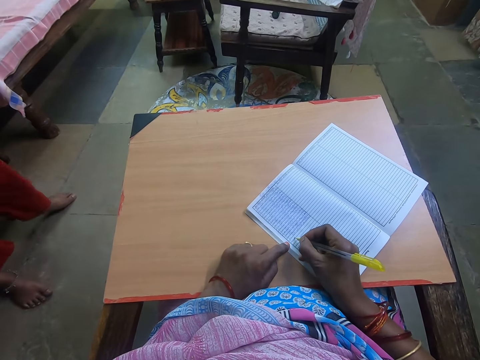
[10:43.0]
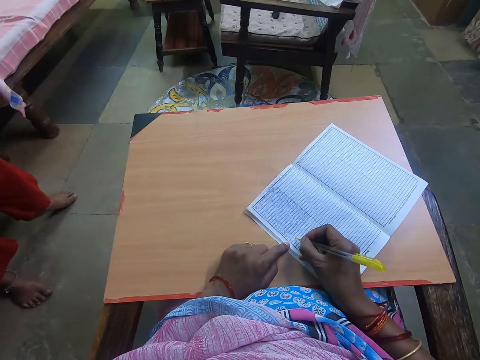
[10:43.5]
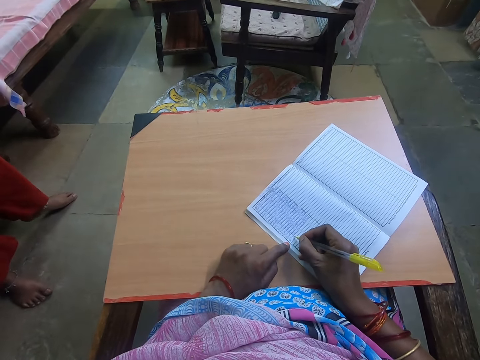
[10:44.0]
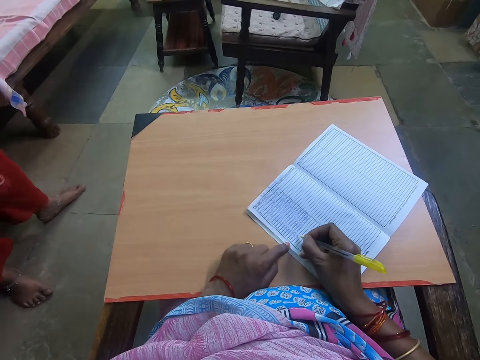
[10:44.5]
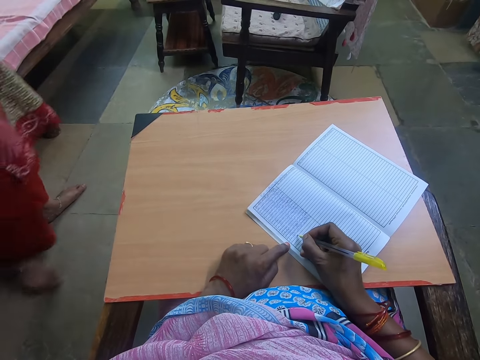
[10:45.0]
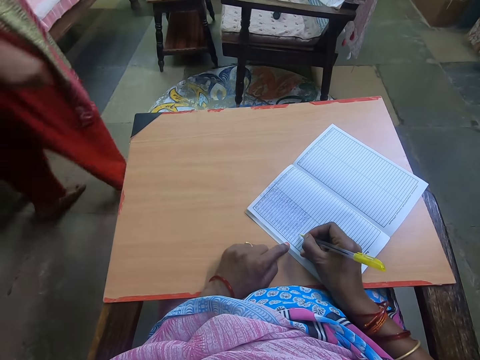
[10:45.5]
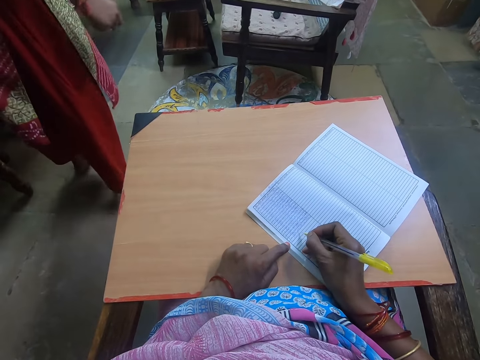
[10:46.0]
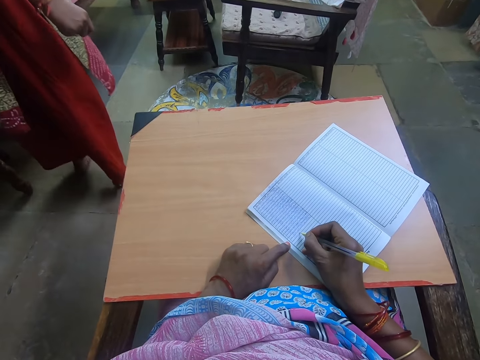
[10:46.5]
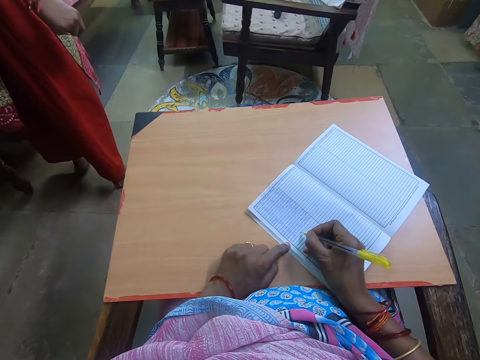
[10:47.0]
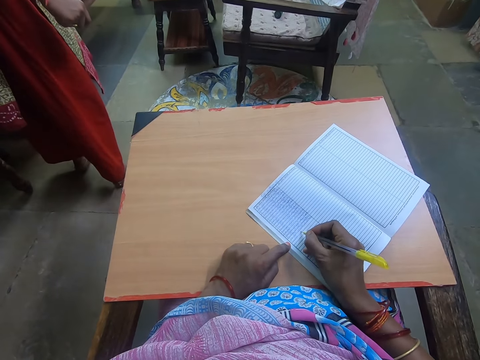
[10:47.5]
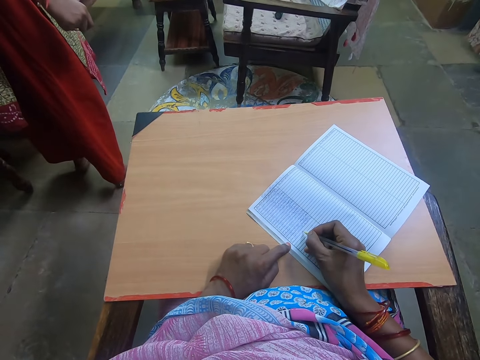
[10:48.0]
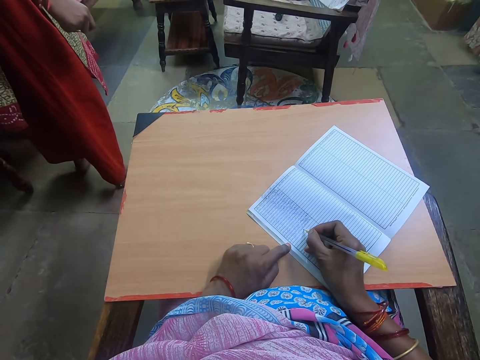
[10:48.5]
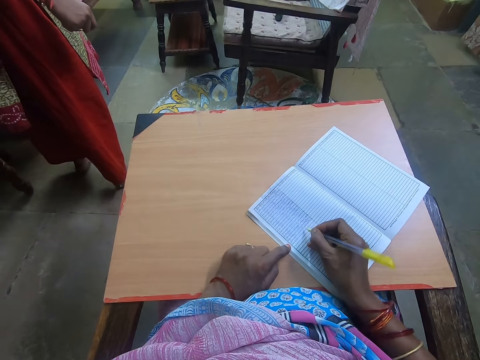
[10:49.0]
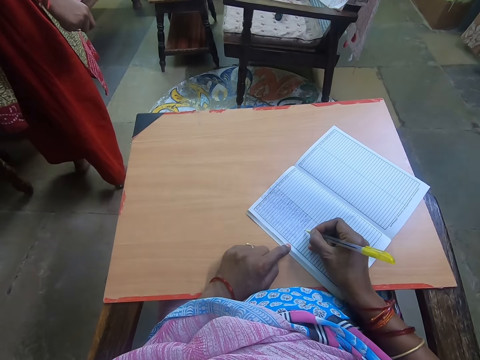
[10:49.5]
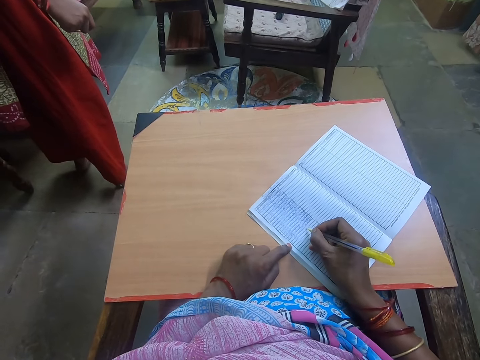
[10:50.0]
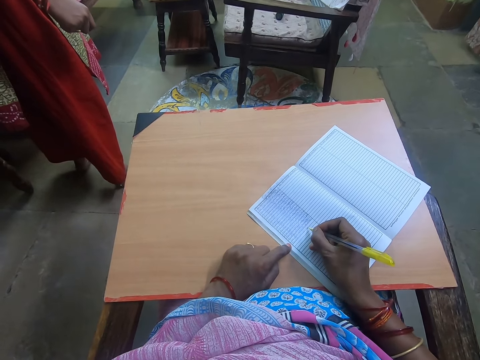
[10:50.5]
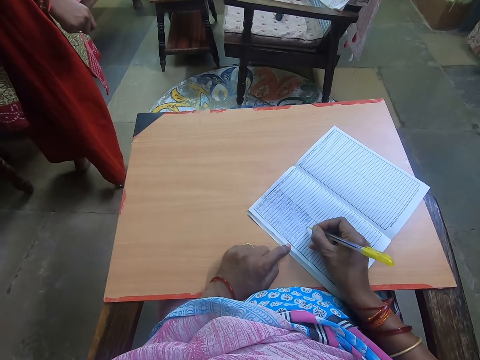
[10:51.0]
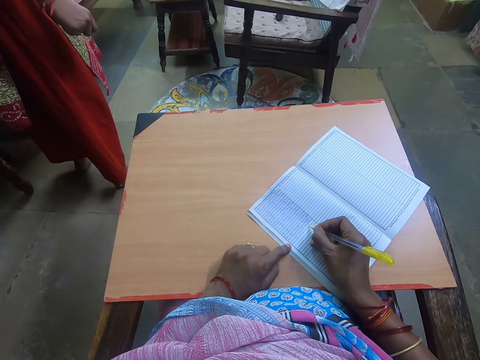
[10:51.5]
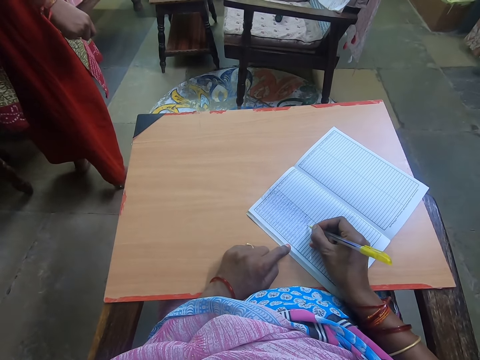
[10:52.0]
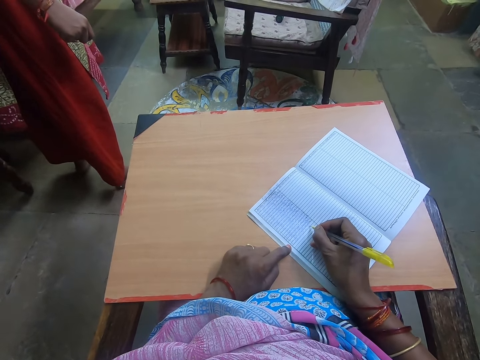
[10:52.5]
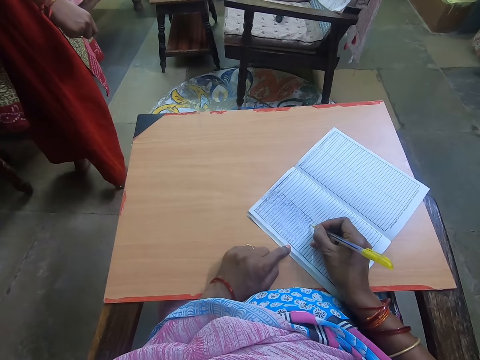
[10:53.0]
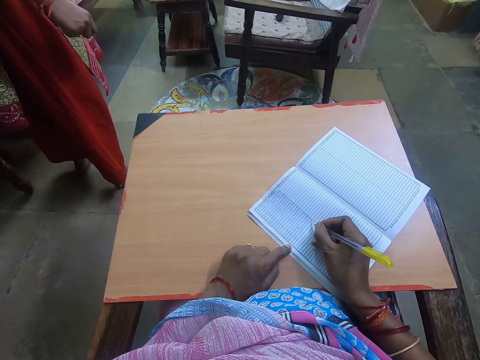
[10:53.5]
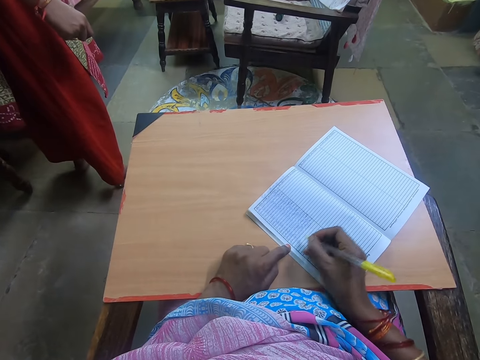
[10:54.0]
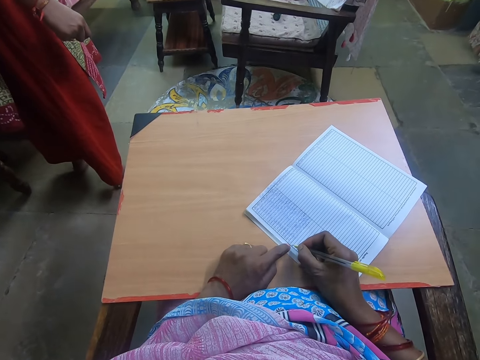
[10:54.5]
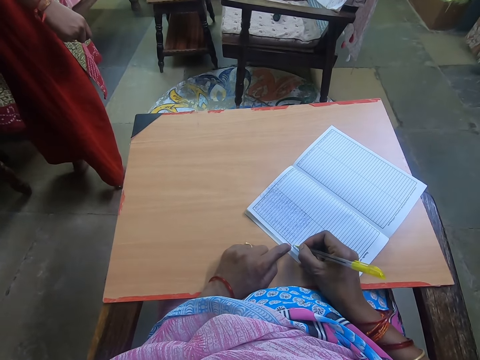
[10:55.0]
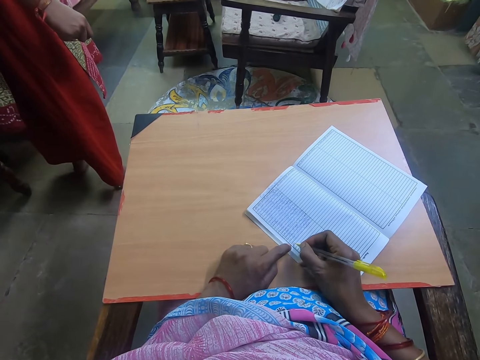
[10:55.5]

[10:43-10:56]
A woman turns around. The camera wearer writes on a book. The woman stands close to the camera wearer. The camera wearer writes on the book.

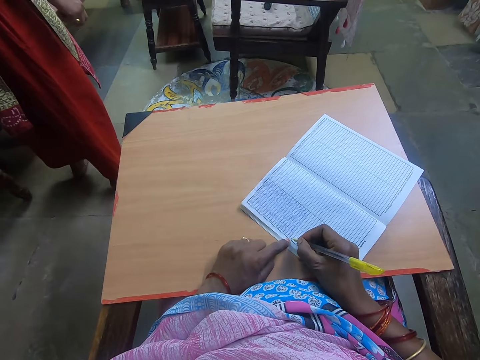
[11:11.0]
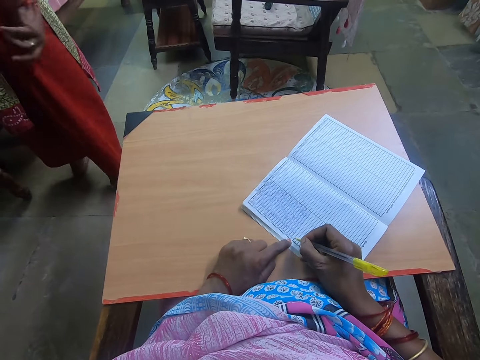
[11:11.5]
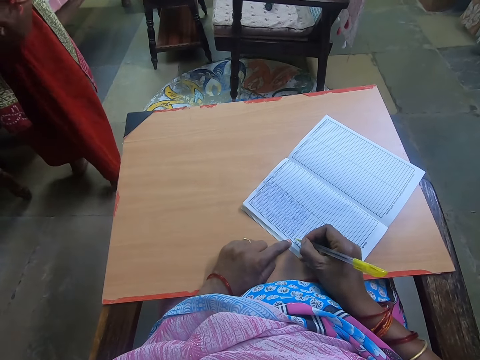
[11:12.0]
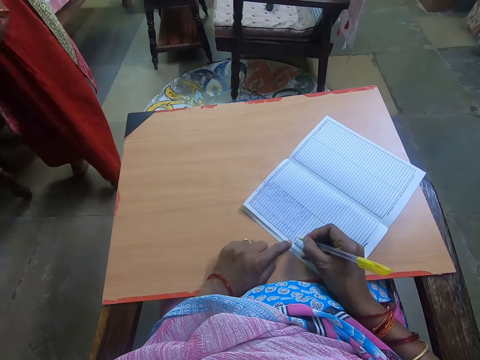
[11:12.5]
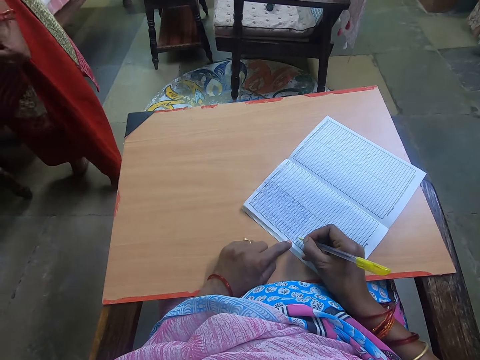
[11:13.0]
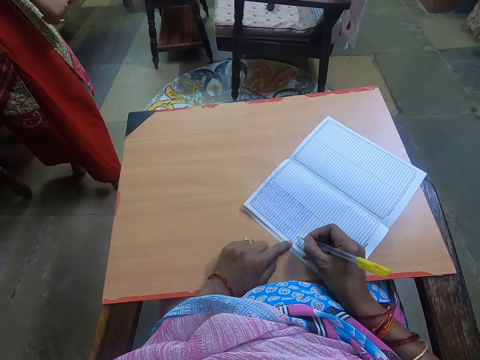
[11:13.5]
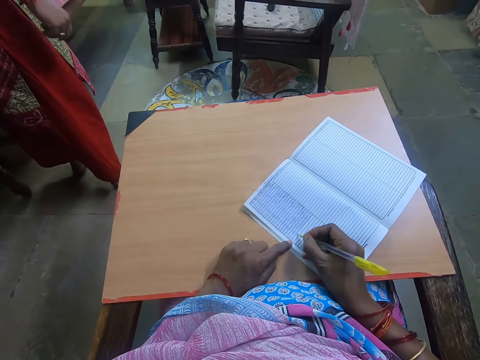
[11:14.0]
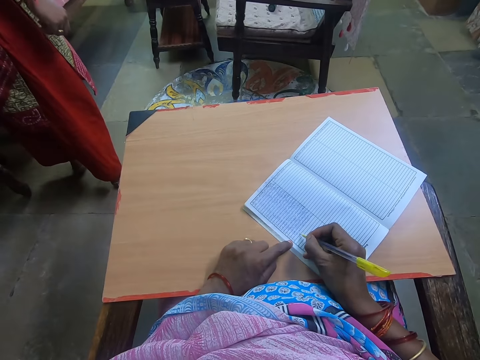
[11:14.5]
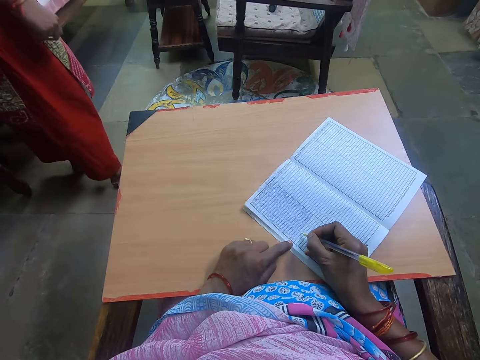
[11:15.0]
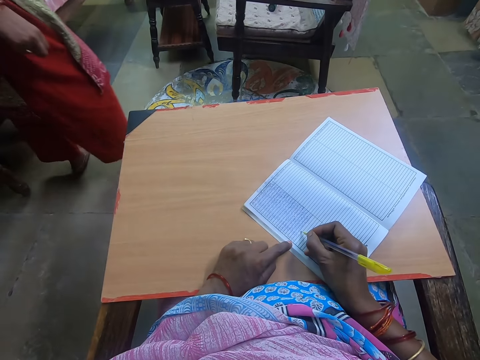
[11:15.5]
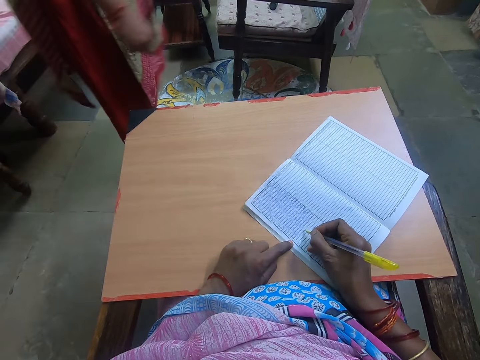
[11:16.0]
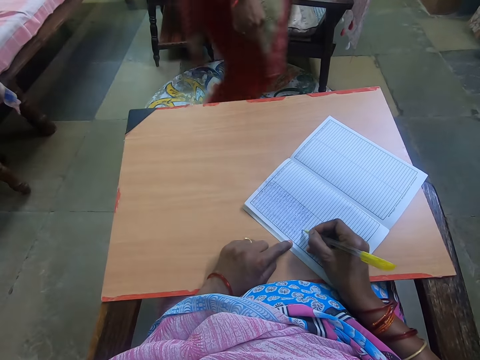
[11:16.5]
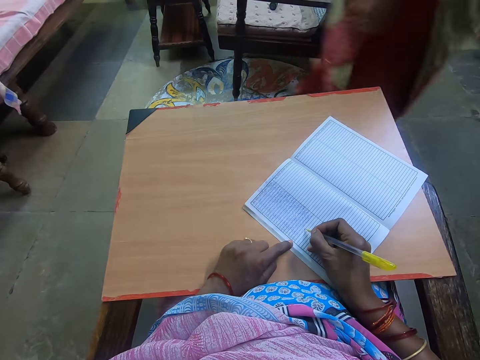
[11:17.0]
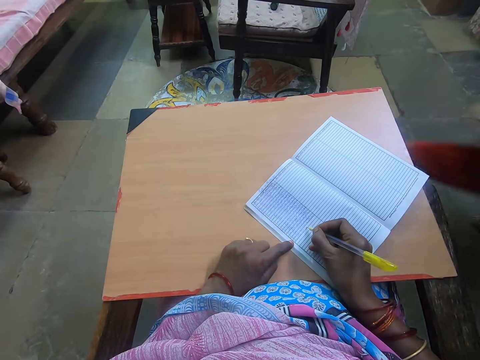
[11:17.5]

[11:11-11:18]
A woman holds her dress. The camera wearer writes on a book. The woman walks across the room.

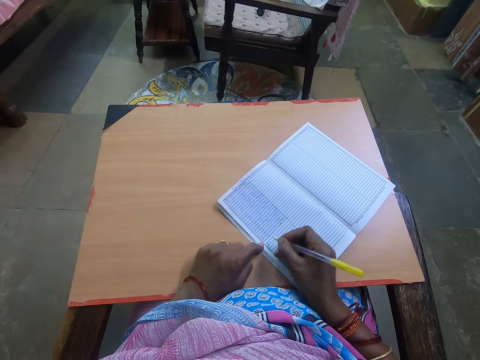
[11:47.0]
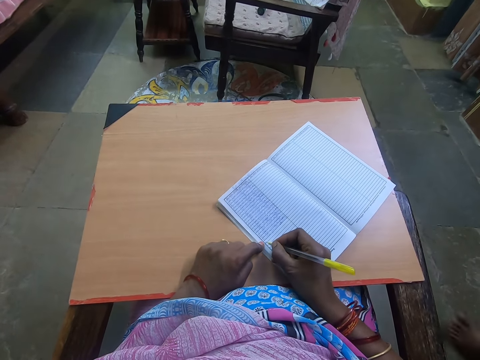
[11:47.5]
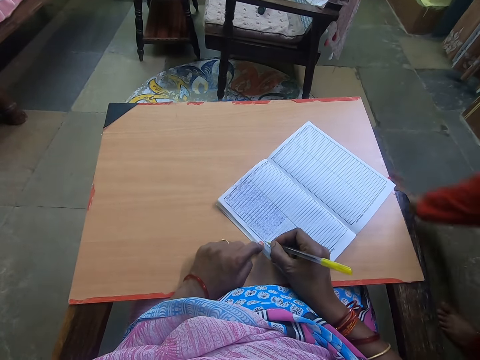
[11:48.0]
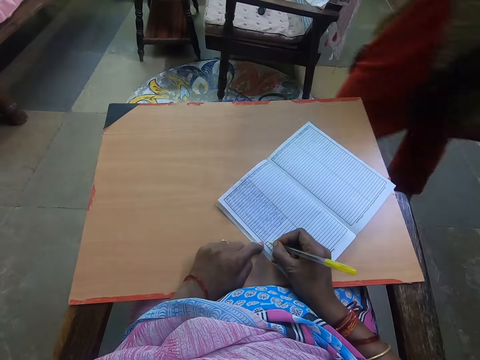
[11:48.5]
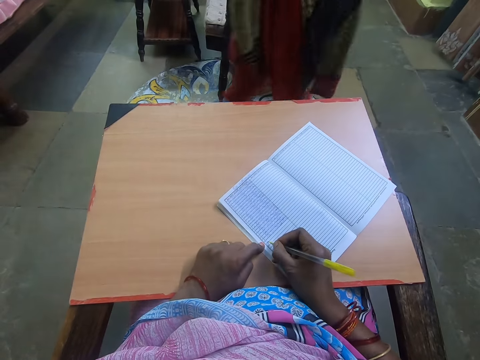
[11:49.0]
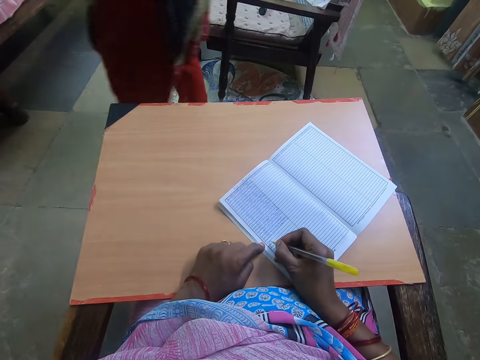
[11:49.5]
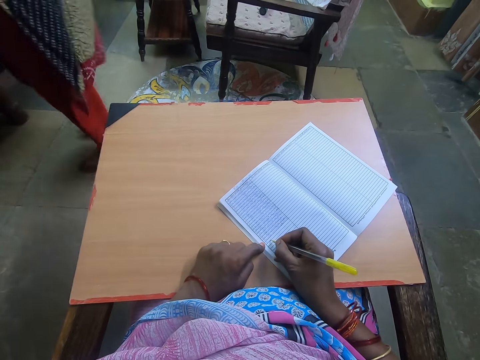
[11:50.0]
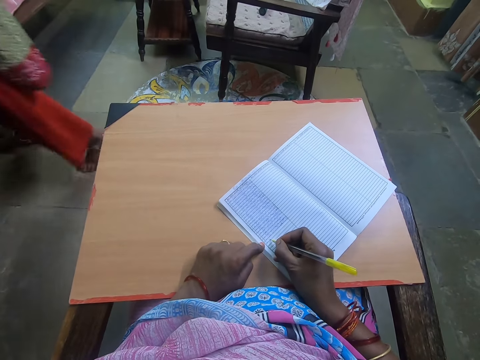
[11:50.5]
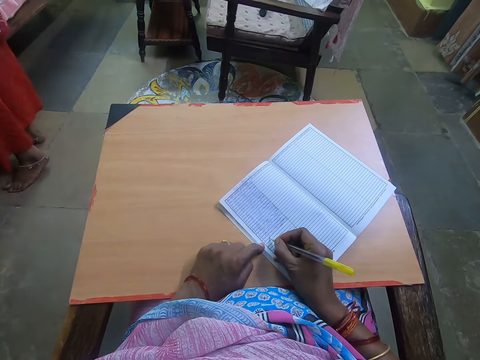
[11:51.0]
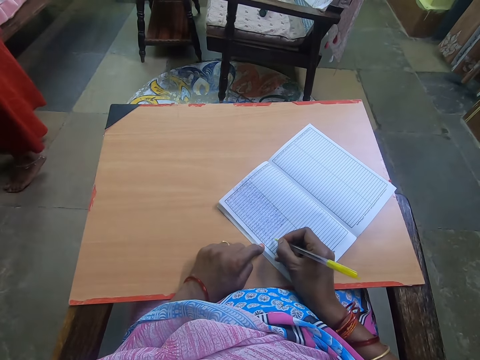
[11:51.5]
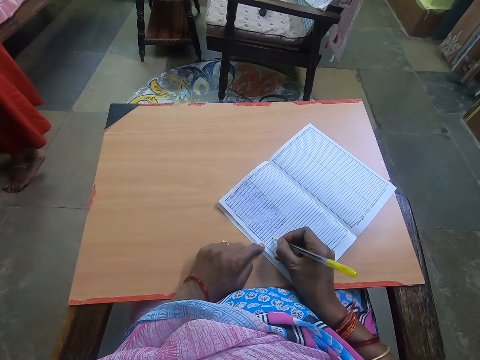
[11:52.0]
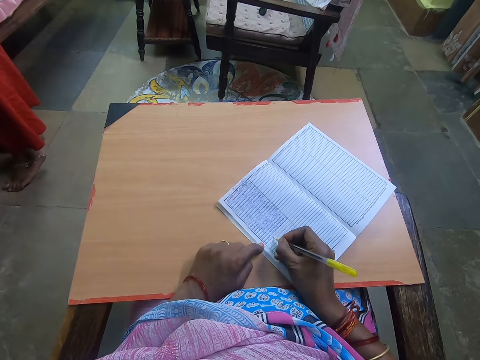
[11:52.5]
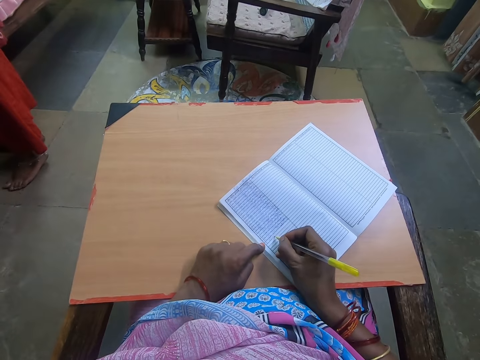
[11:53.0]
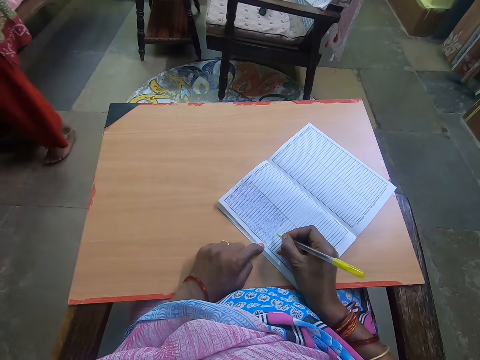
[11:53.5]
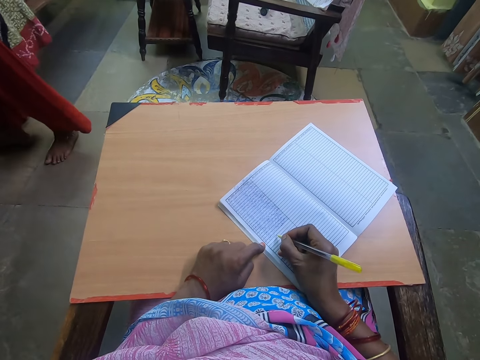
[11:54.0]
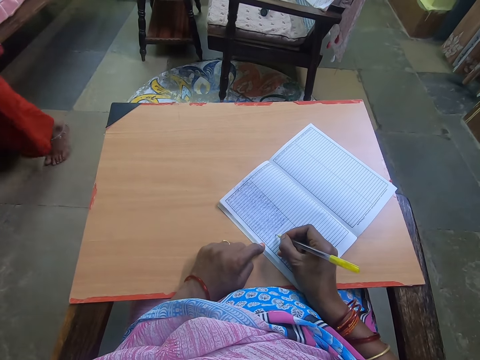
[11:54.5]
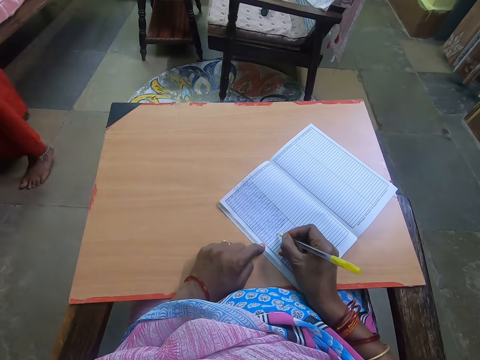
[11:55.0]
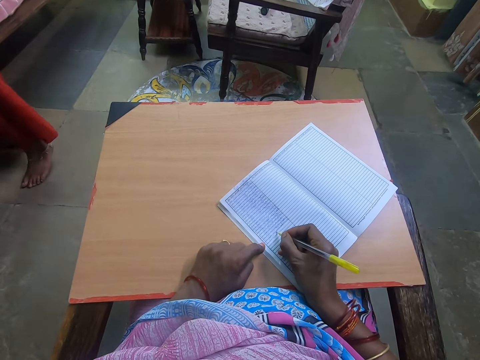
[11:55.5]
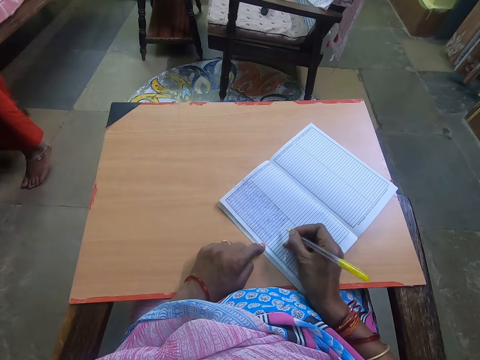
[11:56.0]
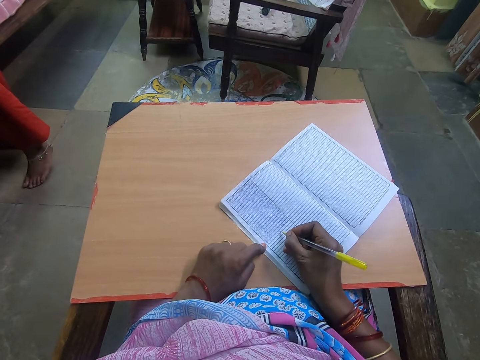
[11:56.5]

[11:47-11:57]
A woman walks across the room. The woman stands close to the camera wearer. The camera wearer writes on a book.
